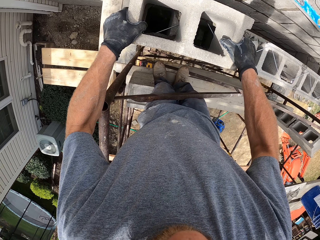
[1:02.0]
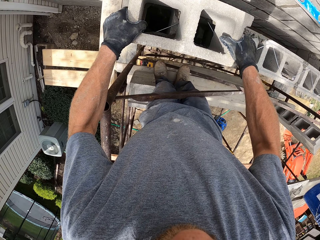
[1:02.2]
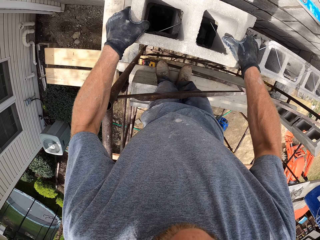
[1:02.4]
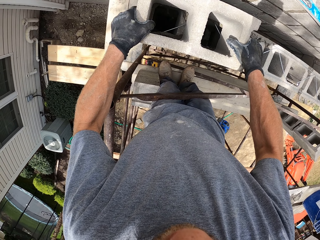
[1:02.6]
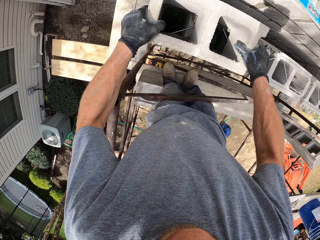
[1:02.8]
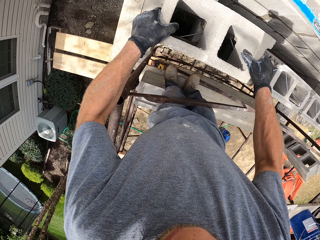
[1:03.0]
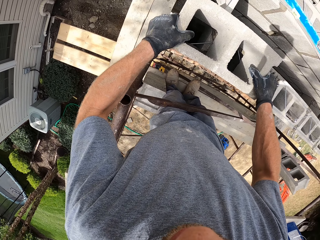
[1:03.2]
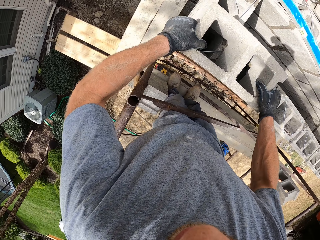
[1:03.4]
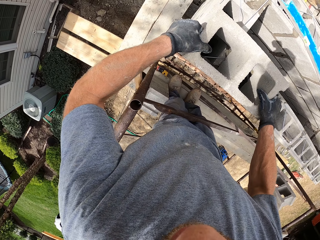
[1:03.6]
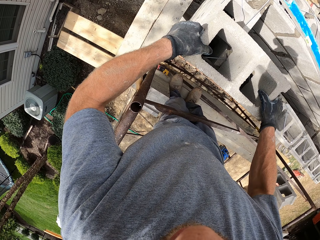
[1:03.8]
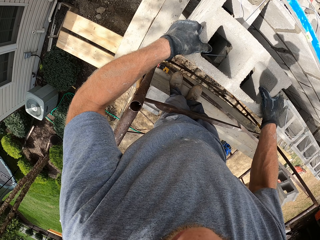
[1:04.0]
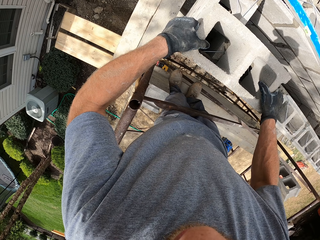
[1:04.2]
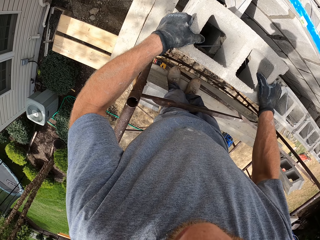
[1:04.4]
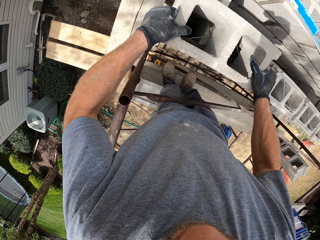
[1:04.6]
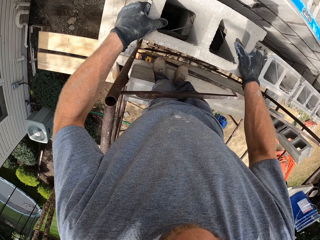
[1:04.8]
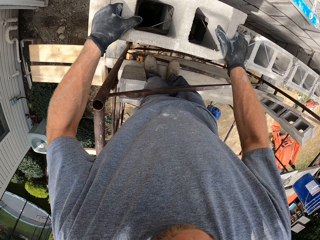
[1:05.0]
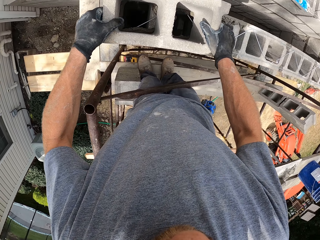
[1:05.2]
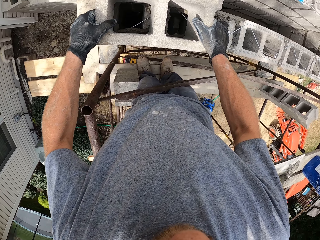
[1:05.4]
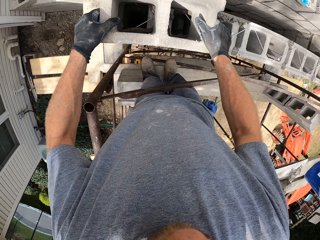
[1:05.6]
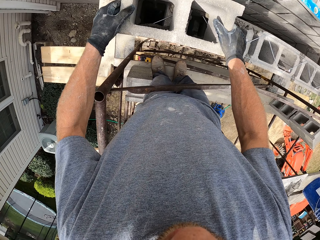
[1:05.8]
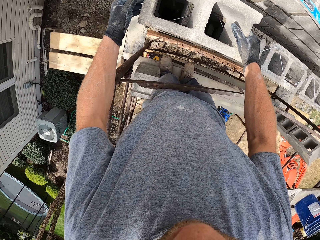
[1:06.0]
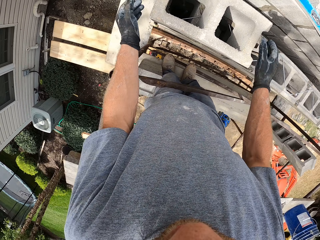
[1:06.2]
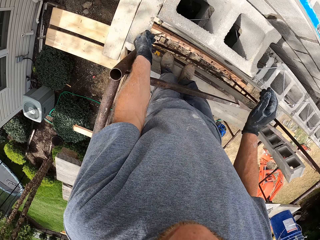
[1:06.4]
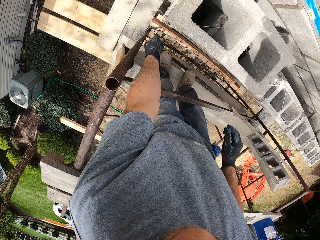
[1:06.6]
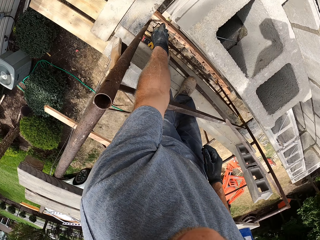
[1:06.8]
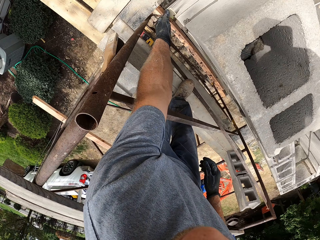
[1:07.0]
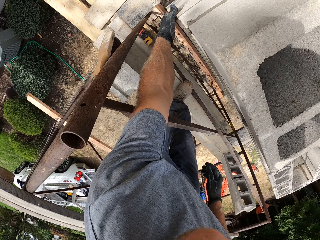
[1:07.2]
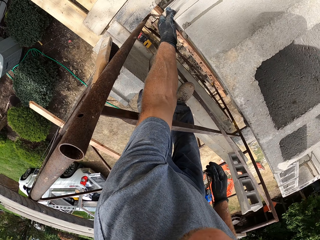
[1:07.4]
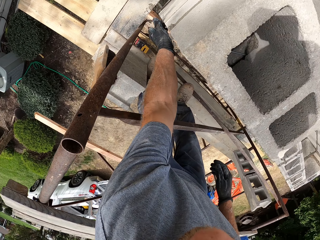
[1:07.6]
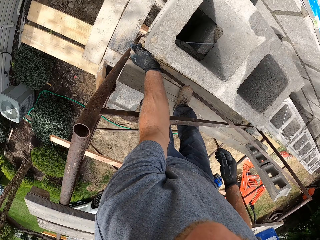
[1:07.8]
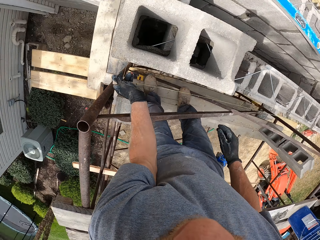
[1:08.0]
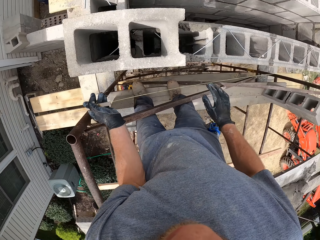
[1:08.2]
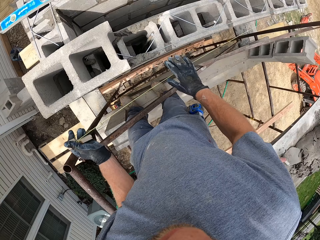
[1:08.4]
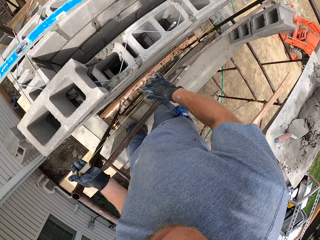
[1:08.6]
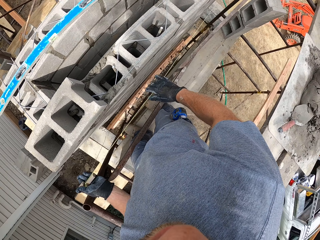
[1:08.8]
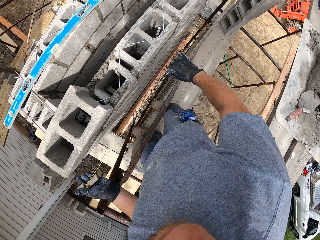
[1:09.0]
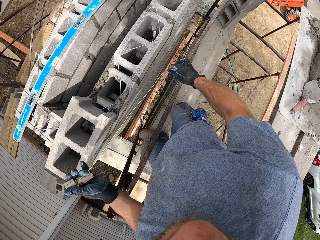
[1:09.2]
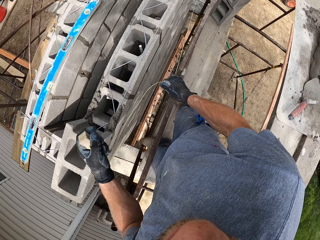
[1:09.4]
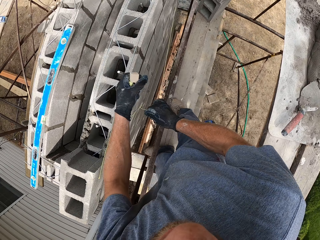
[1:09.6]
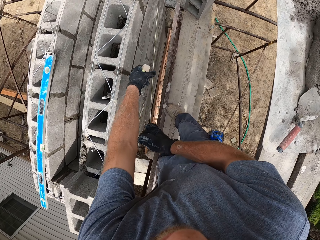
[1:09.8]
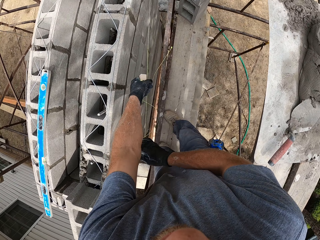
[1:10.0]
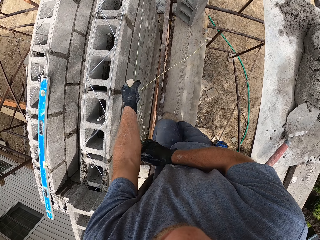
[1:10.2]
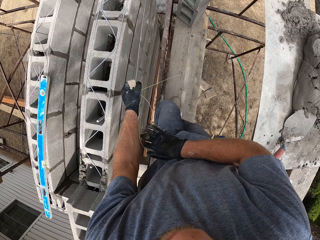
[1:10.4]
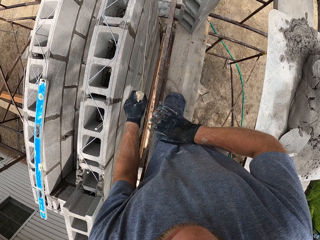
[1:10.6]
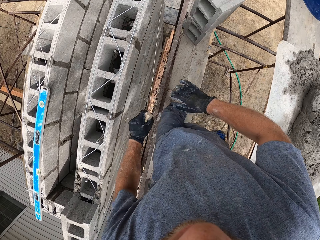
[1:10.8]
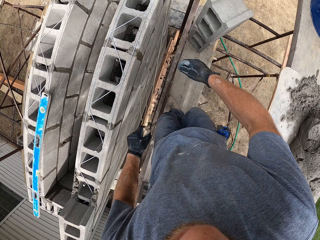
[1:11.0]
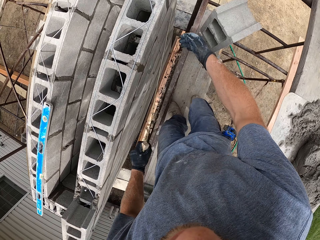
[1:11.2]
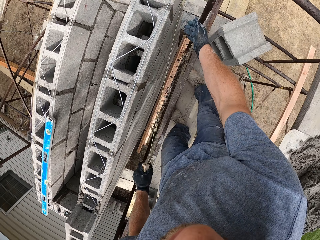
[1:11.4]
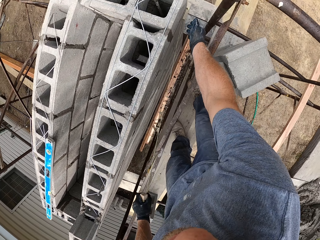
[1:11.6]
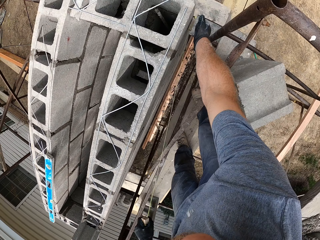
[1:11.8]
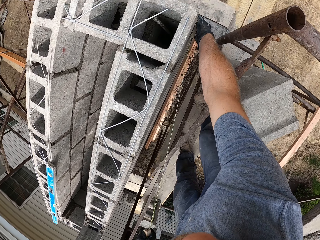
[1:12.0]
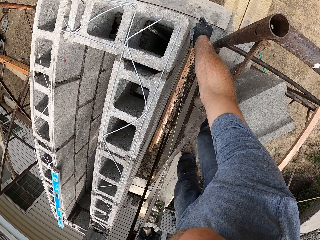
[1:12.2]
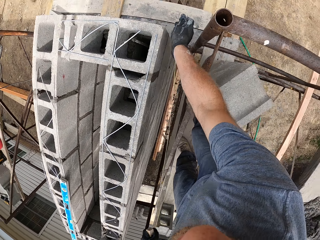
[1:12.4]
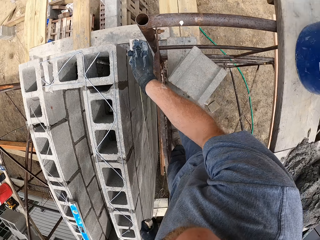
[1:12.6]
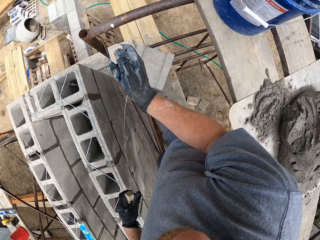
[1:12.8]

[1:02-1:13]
The camera wearer picks up a brick clip or plumb line with a rope attached to it. They trace the length of the rope. They move. They fold the plumb line. They pick another brick clip attached to the other end of the rope.

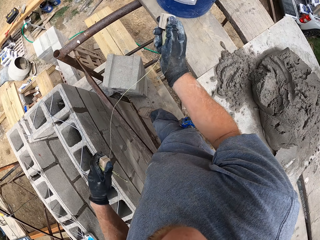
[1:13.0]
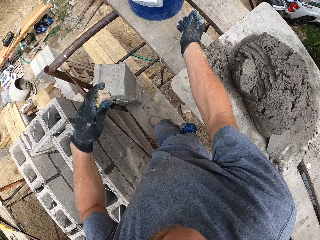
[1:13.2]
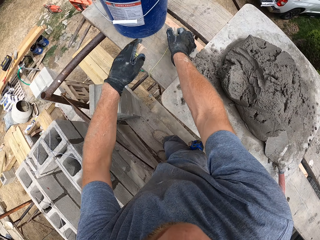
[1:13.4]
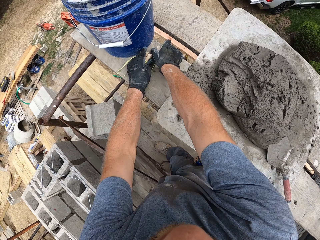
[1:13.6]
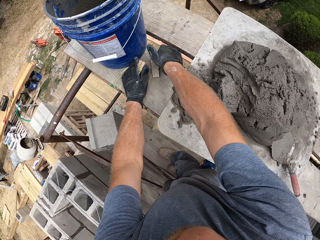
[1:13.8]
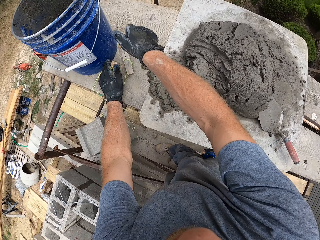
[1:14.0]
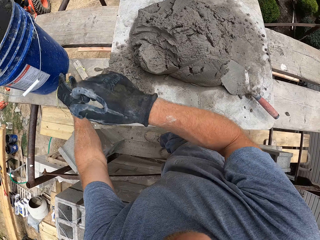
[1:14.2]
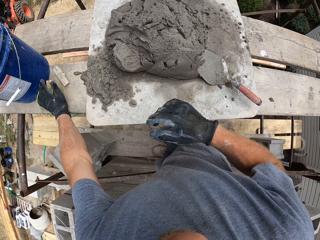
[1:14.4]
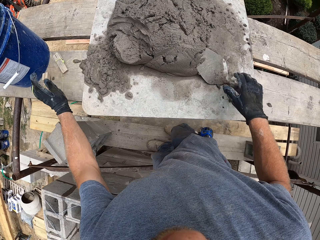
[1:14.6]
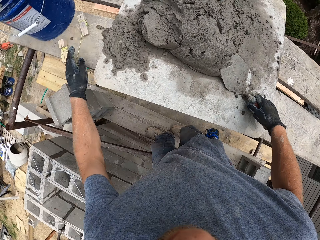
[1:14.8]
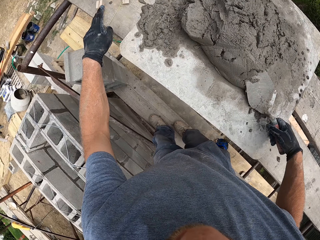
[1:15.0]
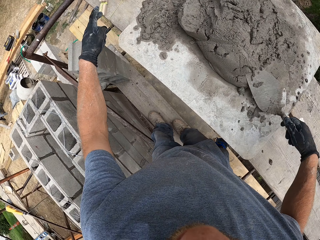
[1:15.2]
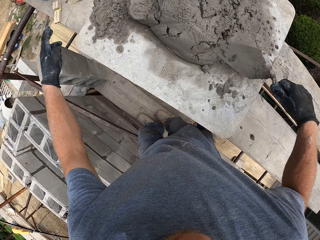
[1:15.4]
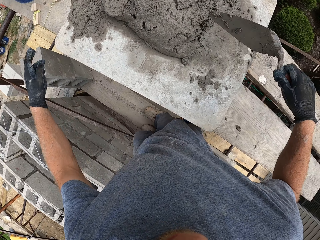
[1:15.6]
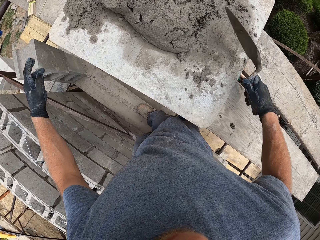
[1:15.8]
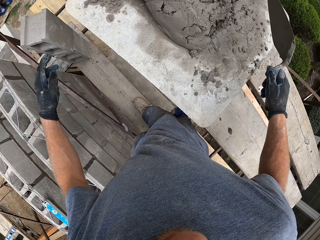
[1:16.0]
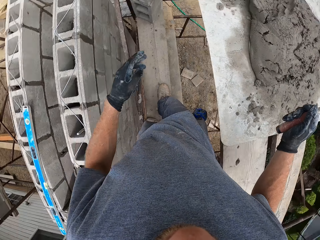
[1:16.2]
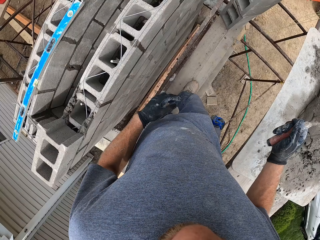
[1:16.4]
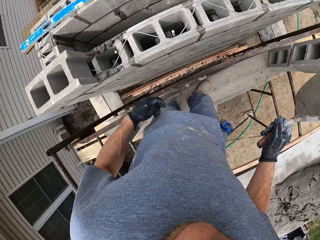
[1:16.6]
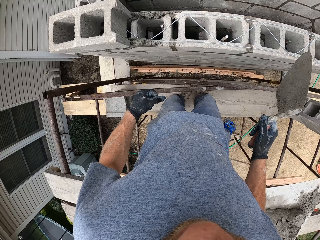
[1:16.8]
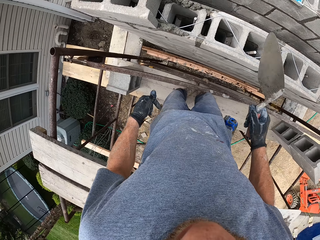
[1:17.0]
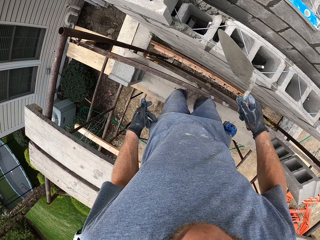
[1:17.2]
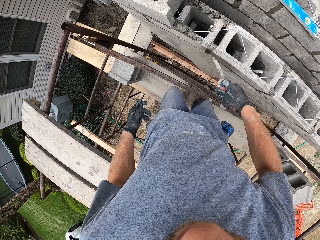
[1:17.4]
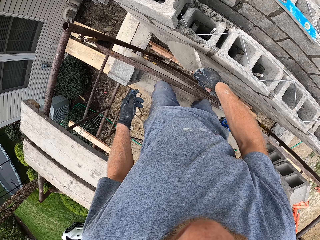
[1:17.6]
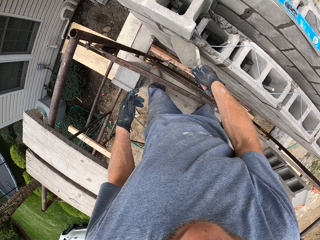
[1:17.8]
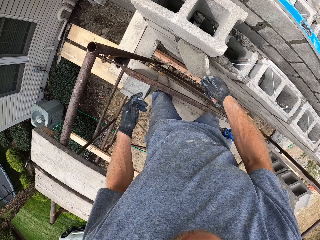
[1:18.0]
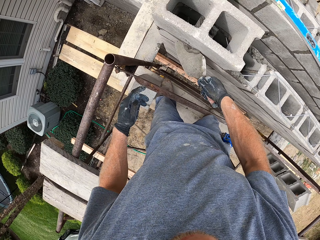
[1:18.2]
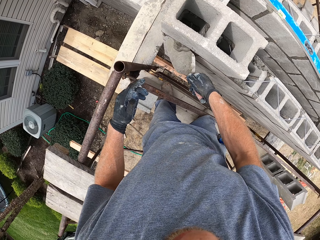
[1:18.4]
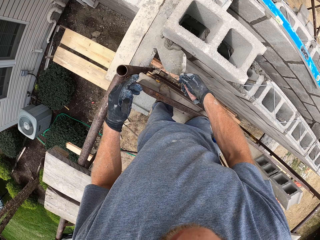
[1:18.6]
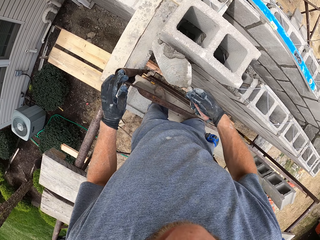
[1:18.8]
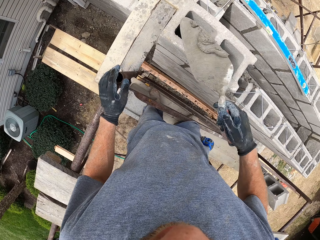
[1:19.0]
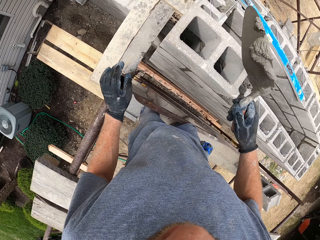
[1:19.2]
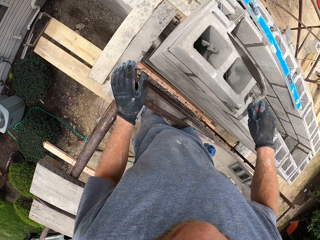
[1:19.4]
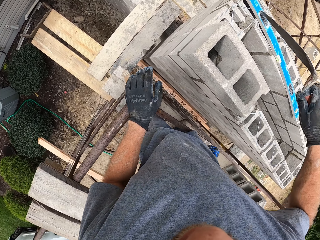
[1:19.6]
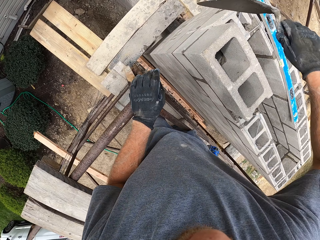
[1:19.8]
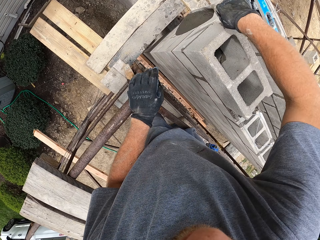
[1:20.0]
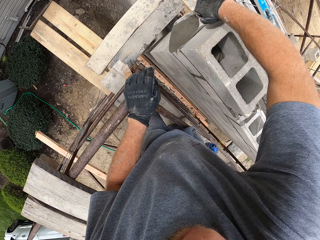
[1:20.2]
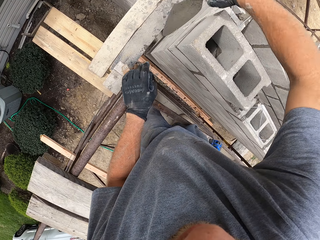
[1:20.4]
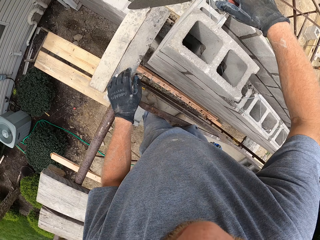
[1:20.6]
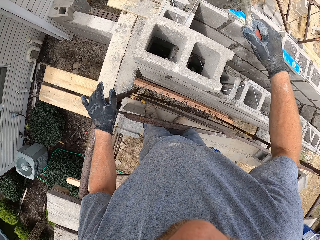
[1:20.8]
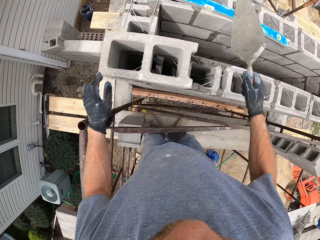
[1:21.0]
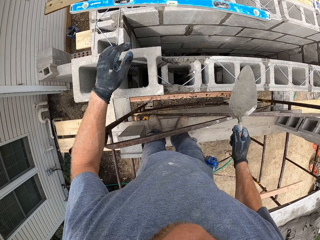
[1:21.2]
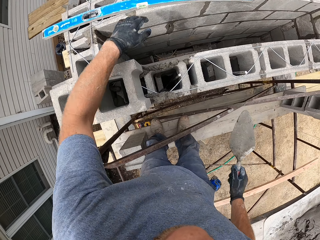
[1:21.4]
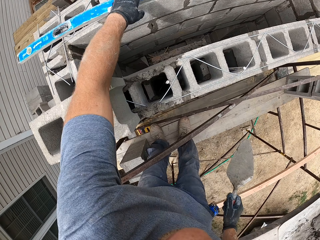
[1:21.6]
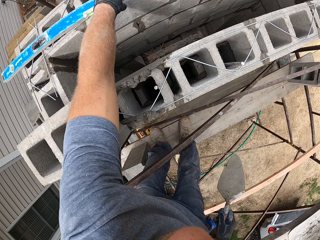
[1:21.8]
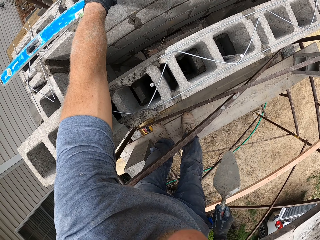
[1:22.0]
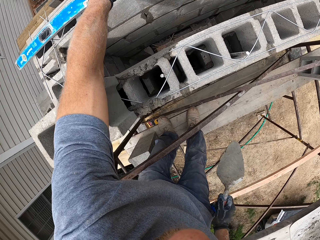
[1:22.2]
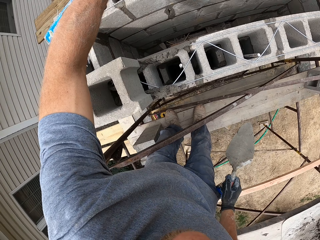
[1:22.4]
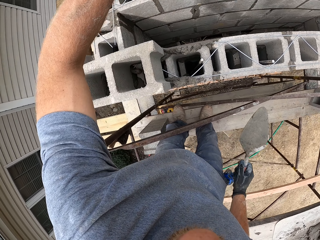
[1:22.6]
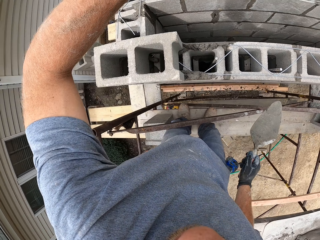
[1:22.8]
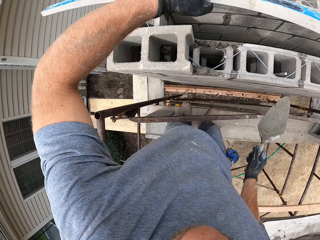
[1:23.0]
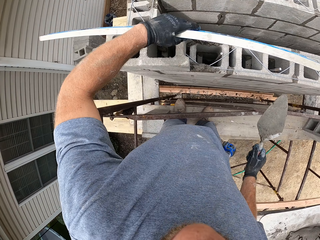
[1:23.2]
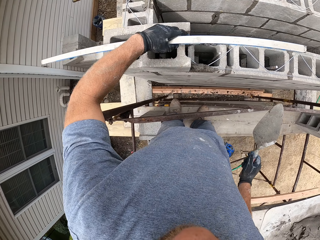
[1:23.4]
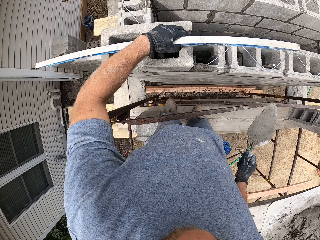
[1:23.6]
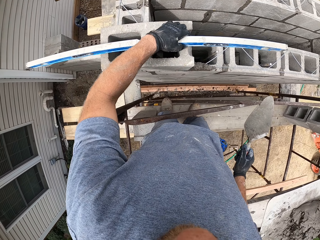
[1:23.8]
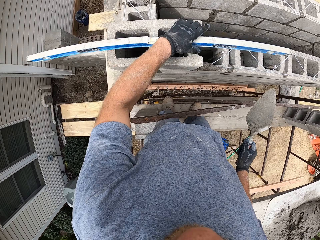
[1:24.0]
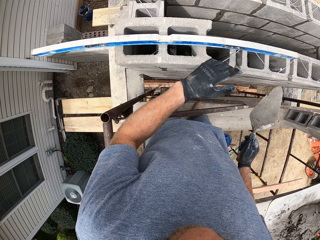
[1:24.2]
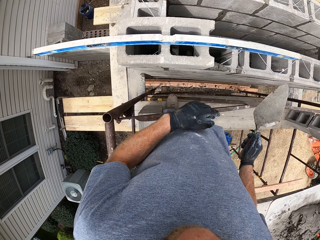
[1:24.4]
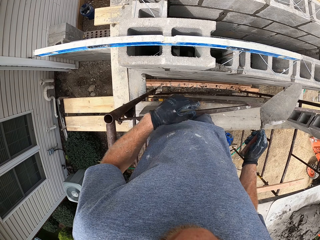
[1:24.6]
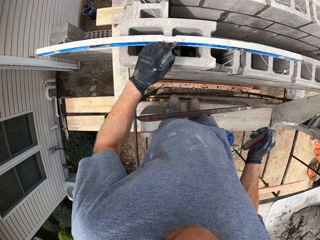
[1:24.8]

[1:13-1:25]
The camera wearer drops both clips on the wooden plank. They pick up the trowel. They hit the trowel on the plank. They shake the trowel. They move. They scrape cement mortar from the side of the bricks. They drop the cement mortar into the bricks. They scrape cement mortar from the side of the bricks again. They pick up a spirit level. They place the spirit level horizontally on the bricks.
